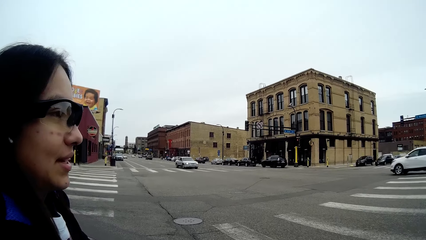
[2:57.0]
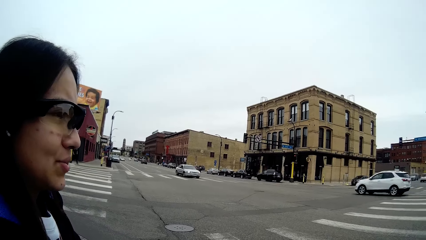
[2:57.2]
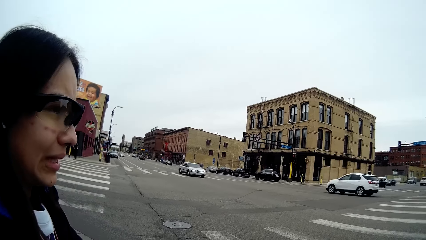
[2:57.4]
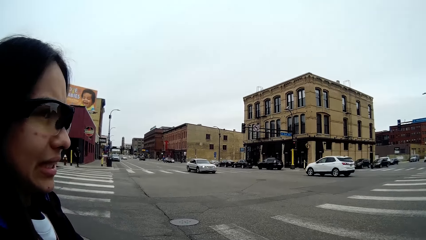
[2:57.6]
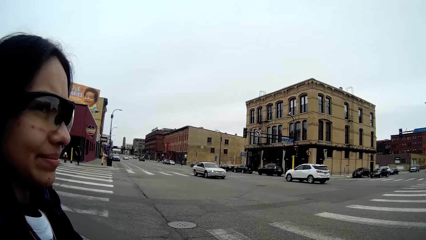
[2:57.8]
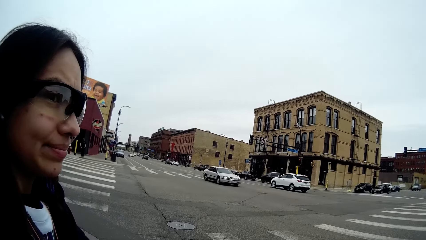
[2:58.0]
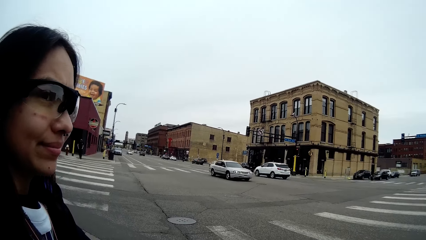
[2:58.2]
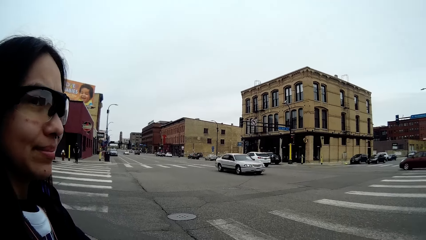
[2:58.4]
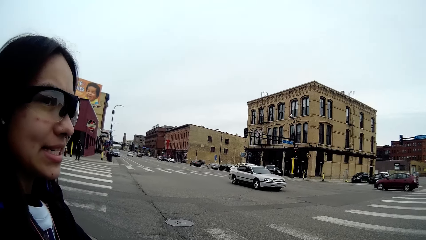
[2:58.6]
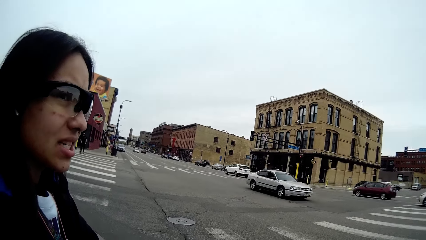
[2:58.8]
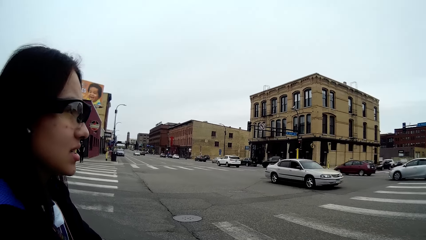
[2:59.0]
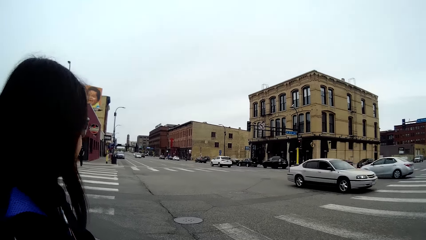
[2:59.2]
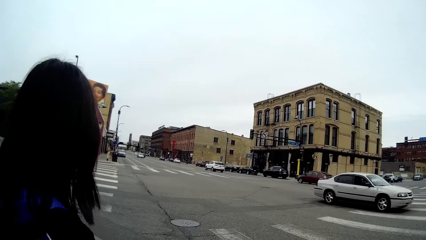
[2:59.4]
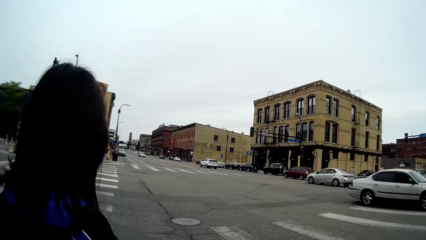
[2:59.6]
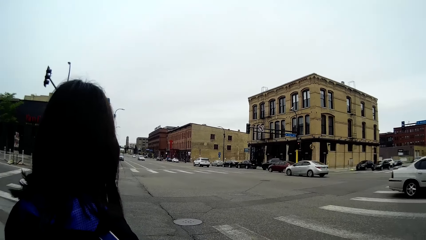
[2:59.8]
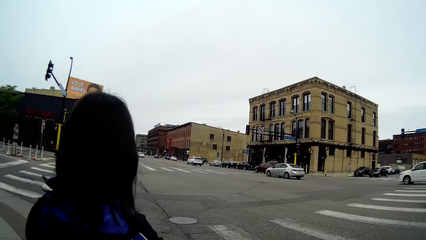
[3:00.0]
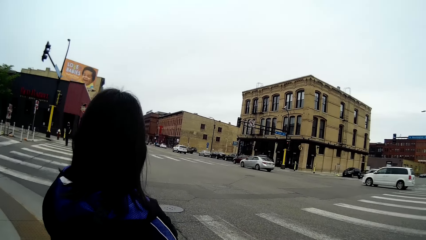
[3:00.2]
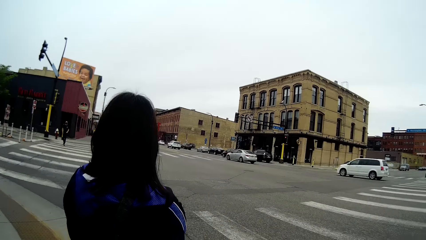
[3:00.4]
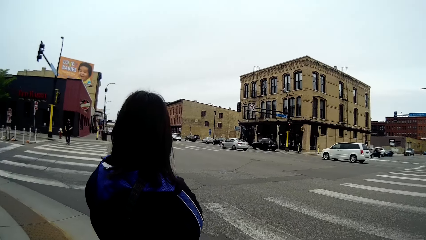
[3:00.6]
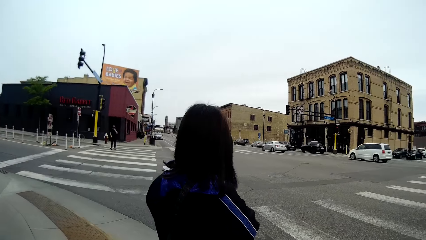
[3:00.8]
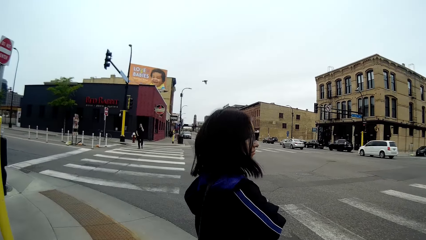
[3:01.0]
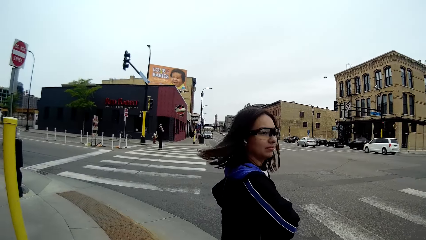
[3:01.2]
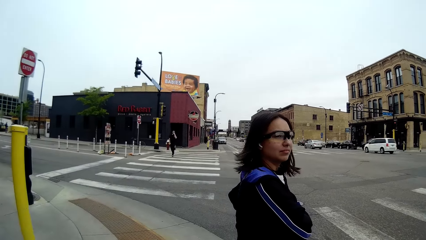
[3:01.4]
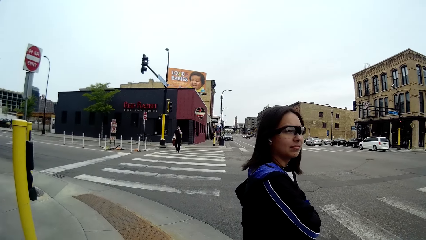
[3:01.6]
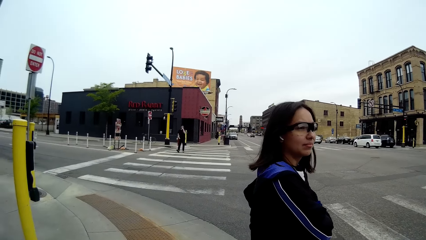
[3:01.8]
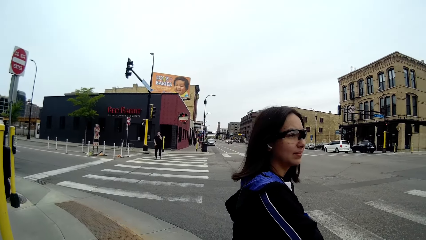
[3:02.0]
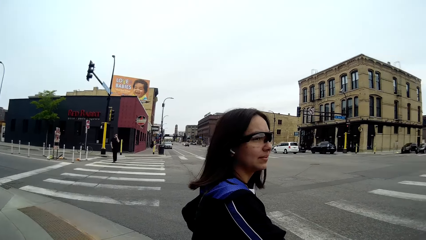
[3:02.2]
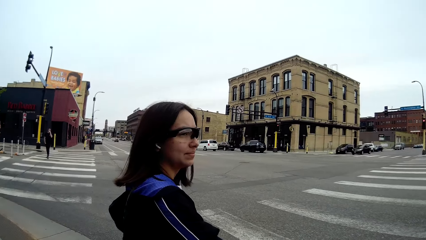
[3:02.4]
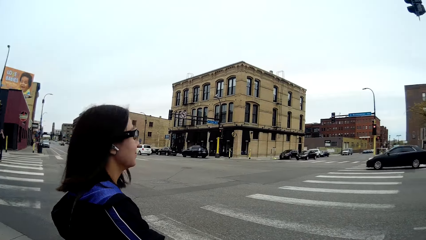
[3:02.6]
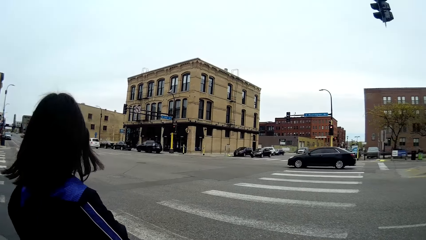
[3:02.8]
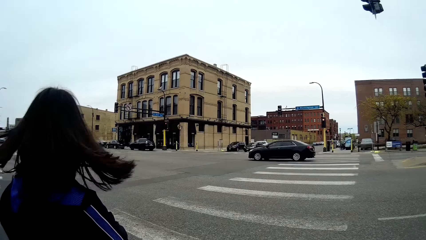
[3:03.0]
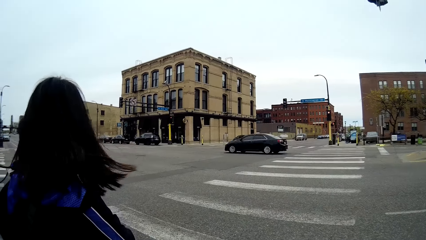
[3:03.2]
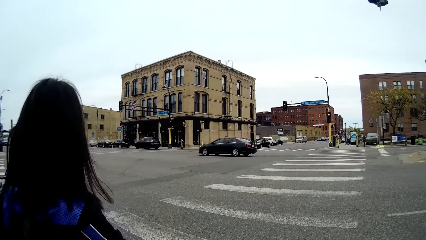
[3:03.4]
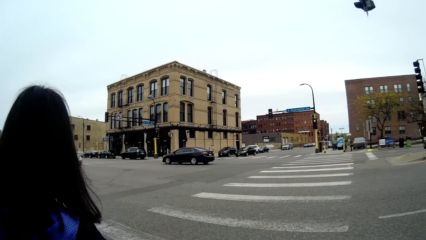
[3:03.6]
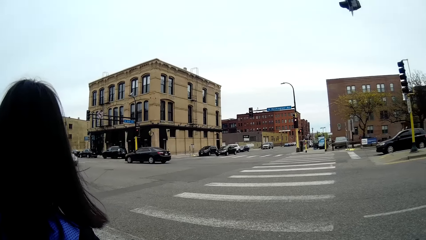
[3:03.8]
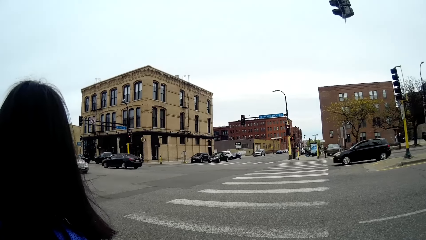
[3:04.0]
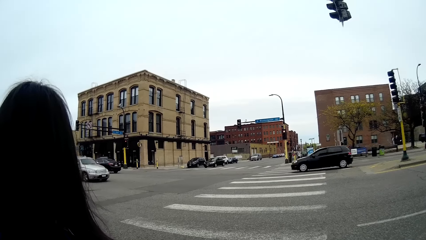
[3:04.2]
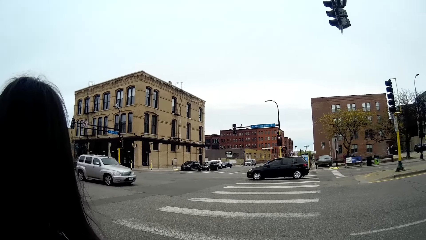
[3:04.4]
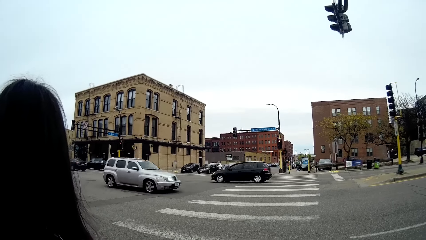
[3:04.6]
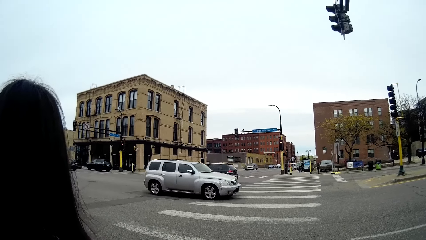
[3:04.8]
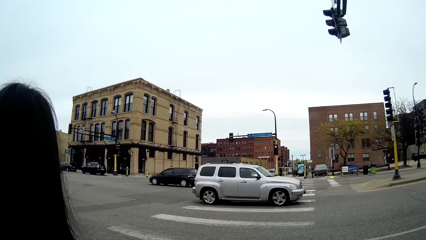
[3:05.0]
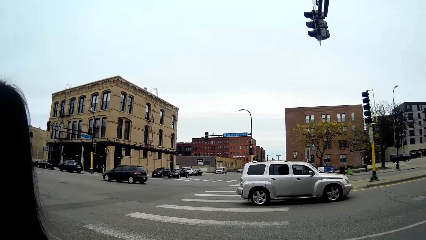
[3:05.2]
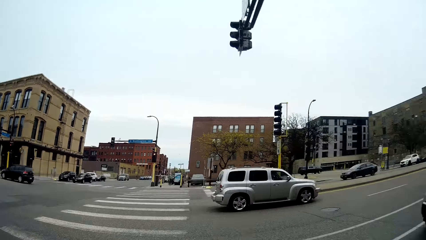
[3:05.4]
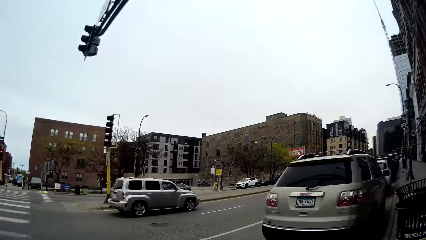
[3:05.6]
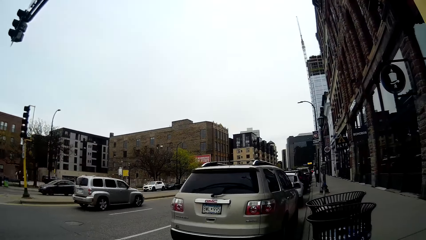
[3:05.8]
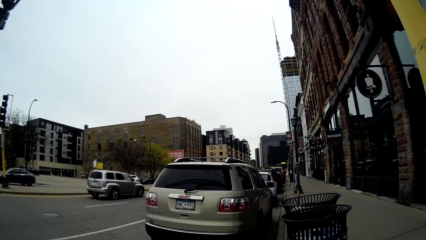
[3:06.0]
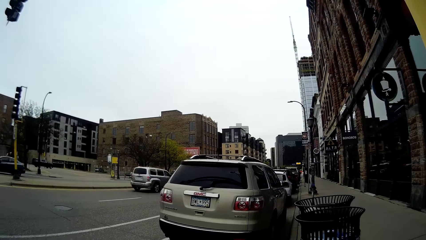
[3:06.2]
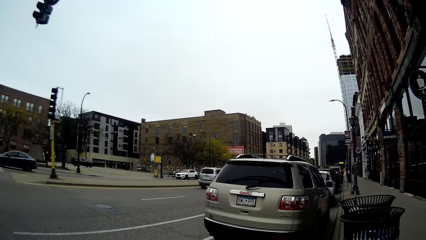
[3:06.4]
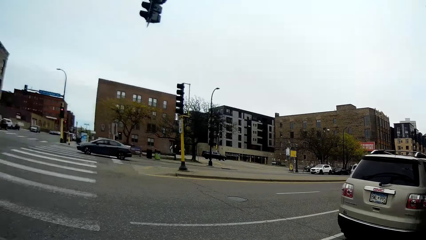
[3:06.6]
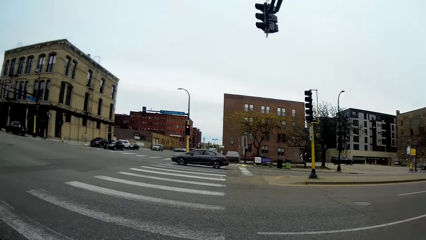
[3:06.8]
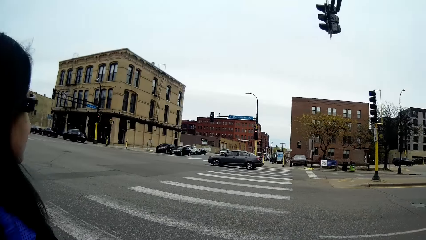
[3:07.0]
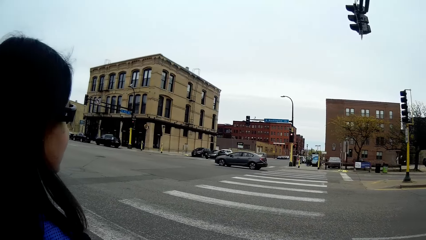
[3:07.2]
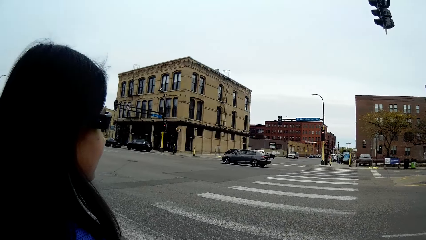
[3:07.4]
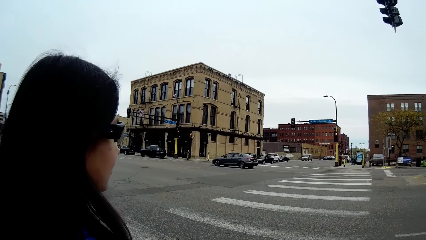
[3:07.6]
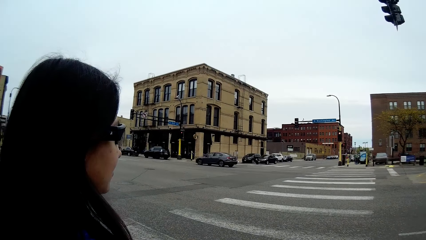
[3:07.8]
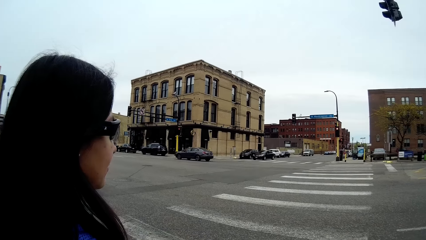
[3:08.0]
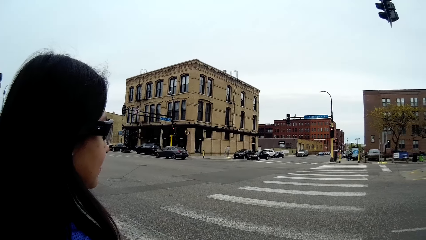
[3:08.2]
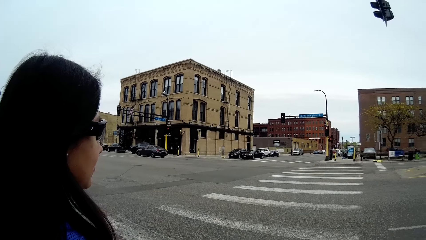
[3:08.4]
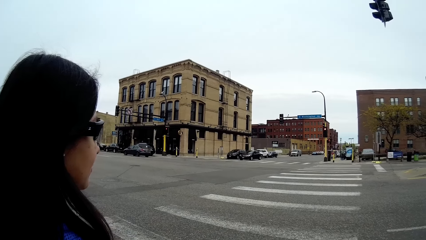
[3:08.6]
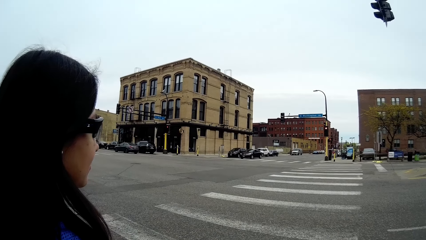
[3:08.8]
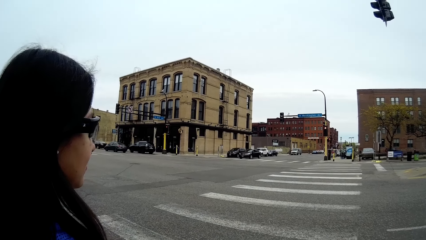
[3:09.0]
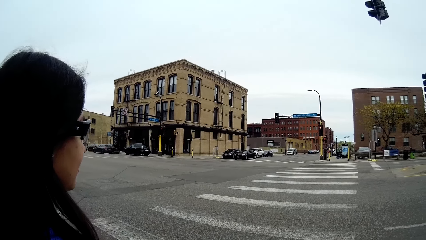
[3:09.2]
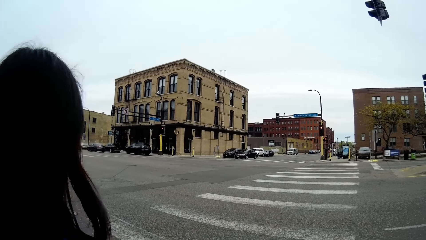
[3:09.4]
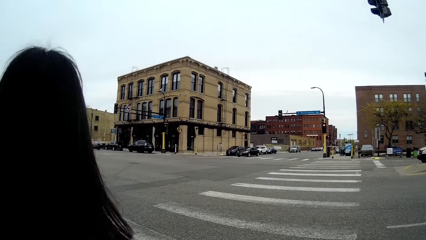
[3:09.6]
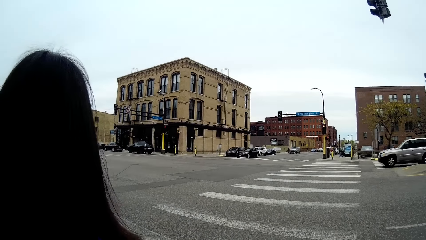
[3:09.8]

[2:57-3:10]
A car drives past the camera wearer. A car drives past them again.

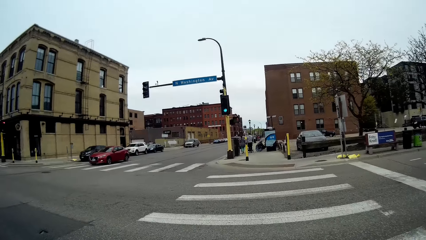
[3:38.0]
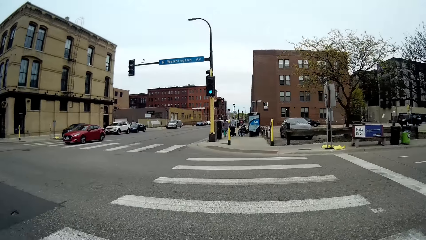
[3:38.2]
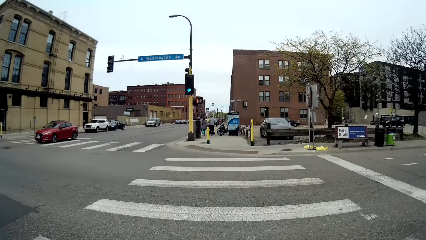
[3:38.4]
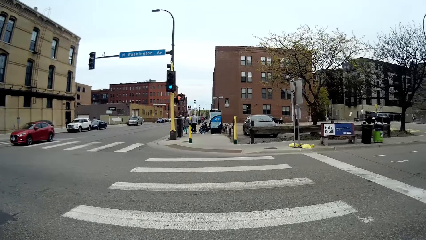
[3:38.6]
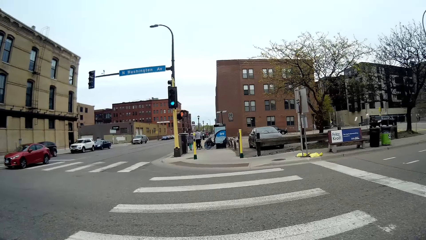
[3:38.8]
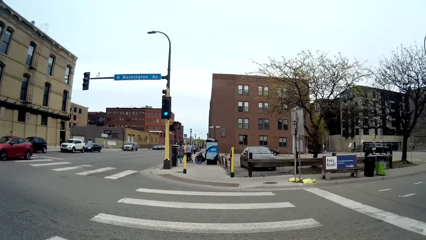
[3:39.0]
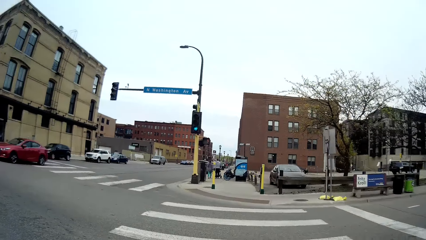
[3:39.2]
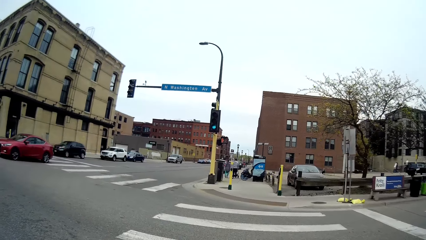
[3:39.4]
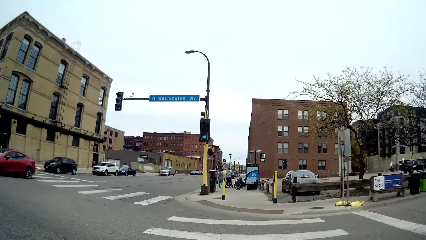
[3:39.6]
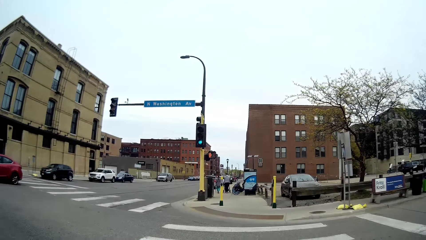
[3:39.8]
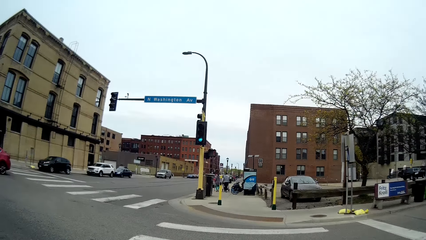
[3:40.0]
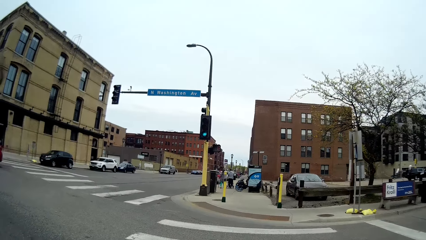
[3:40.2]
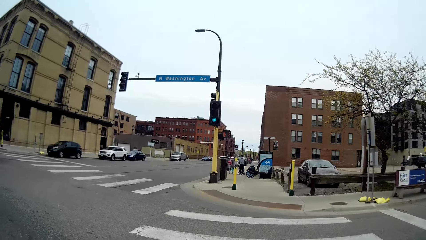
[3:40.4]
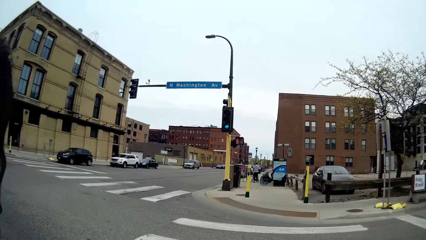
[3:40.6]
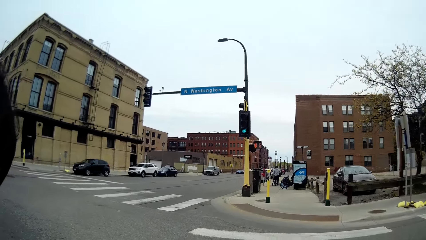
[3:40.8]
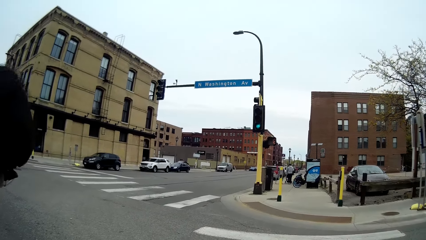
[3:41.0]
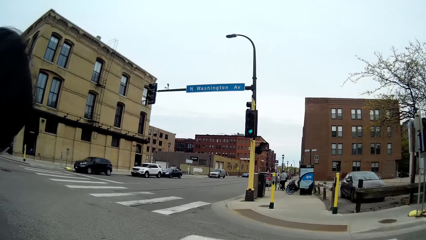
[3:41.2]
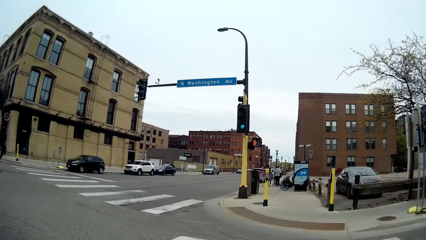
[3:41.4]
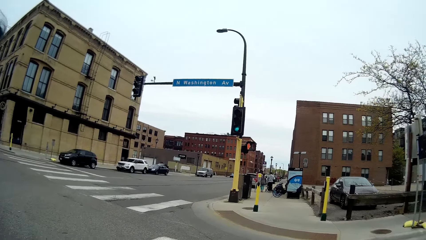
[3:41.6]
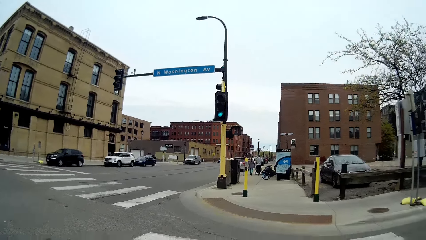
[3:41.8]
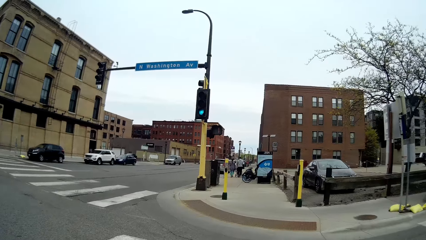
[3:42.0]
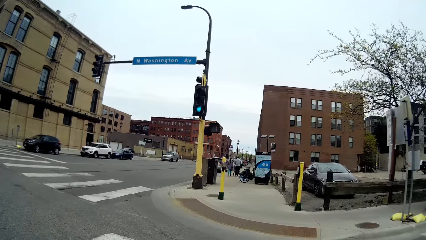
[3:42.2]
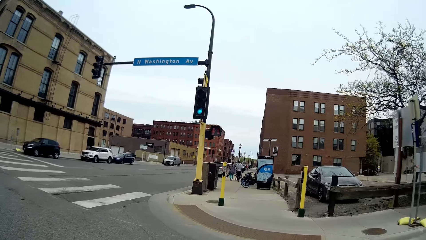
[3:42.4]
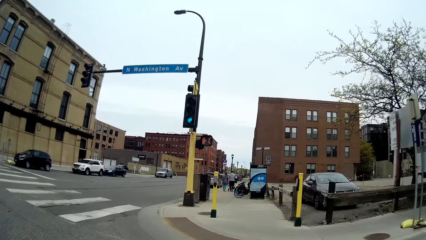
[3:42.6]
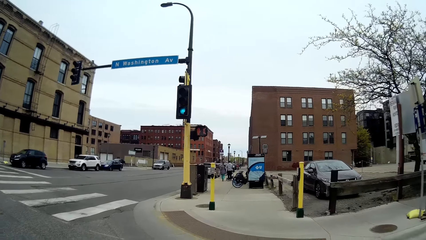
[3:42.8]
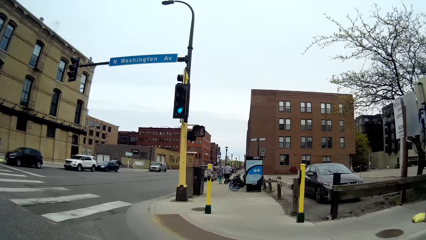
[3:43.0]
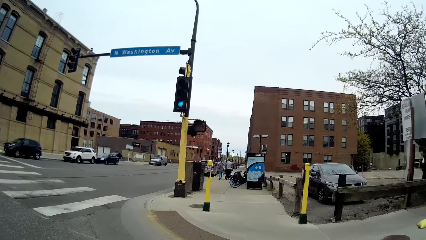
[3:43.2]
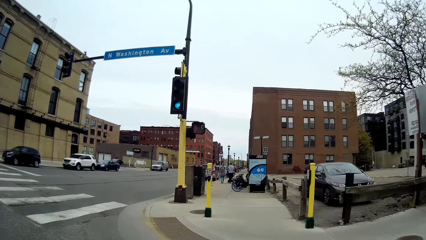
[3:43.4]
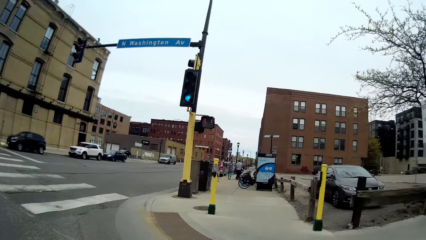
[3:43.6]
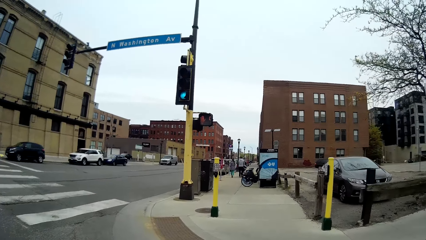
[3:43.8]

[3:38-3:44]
A car drives past the camera wearer.
